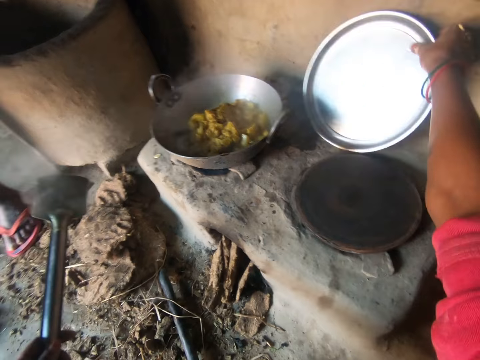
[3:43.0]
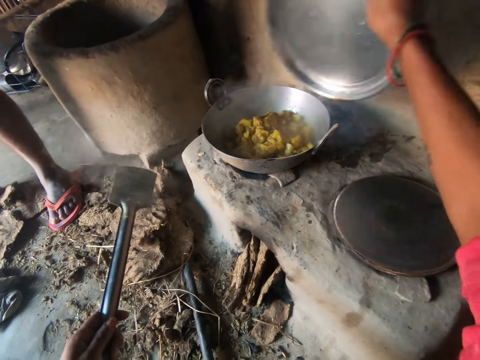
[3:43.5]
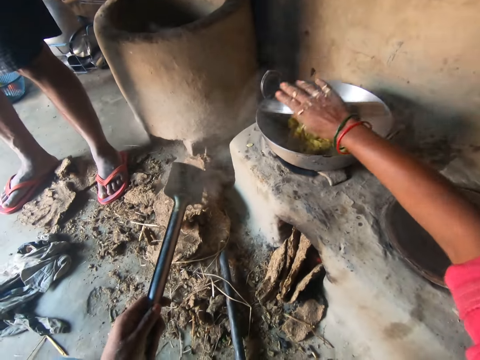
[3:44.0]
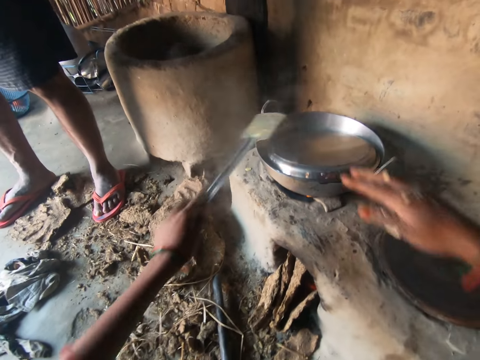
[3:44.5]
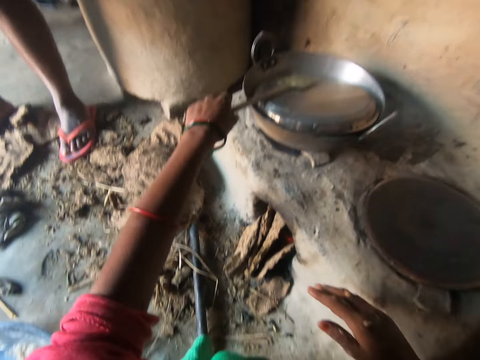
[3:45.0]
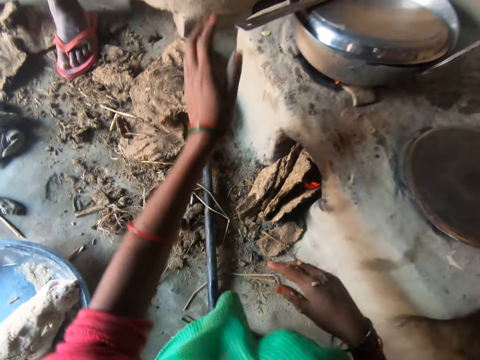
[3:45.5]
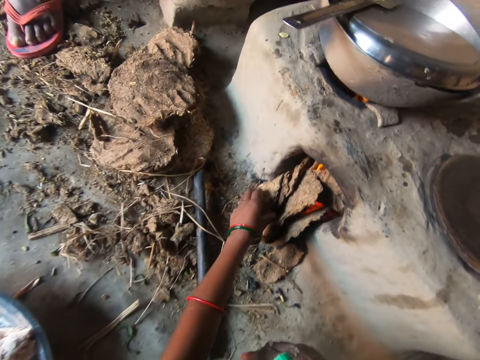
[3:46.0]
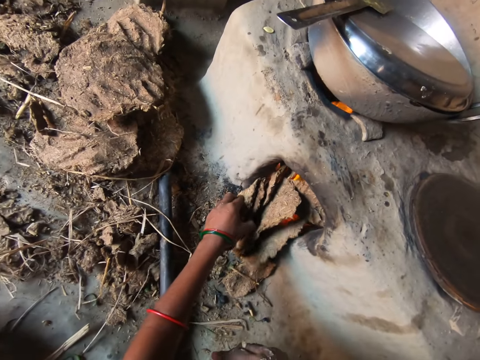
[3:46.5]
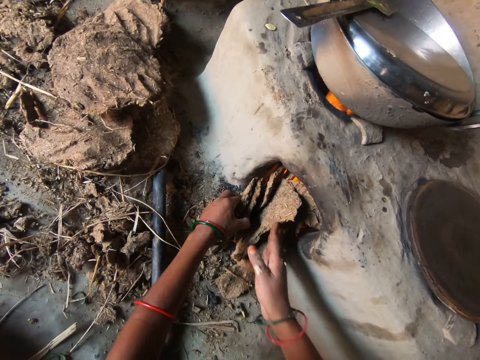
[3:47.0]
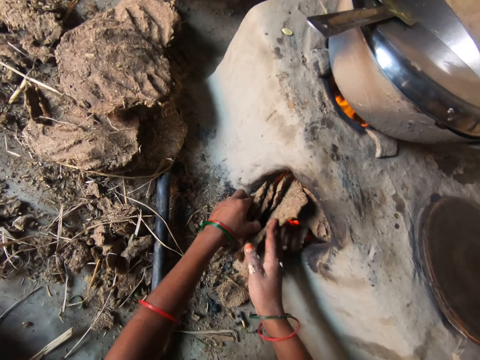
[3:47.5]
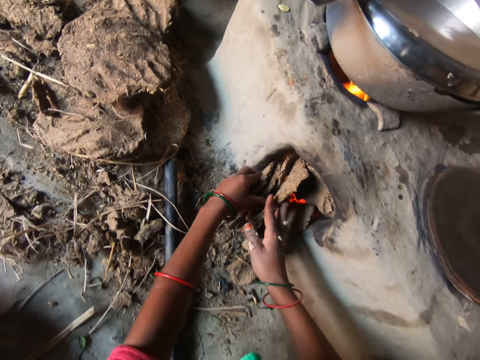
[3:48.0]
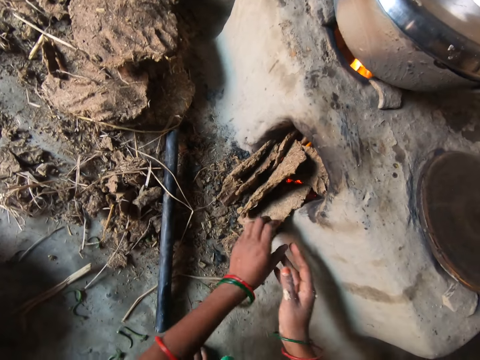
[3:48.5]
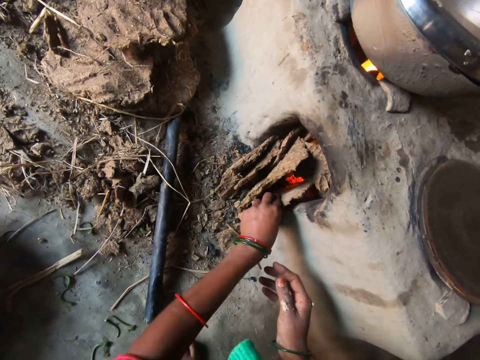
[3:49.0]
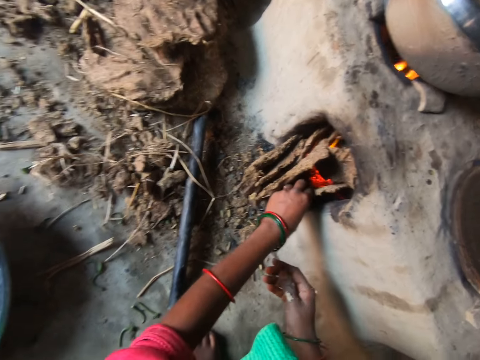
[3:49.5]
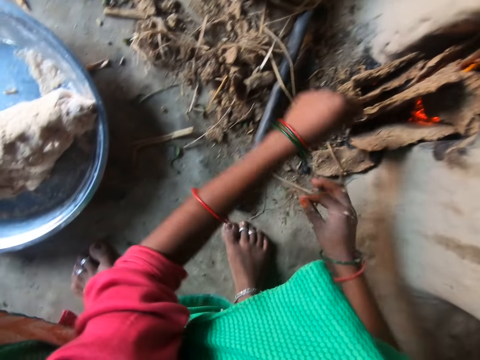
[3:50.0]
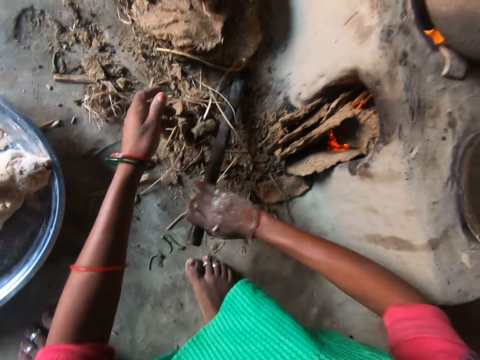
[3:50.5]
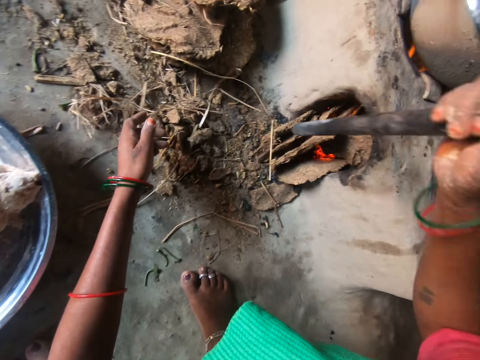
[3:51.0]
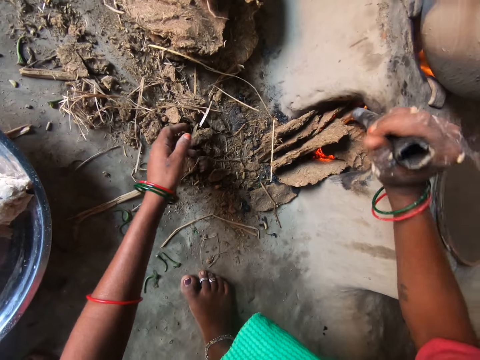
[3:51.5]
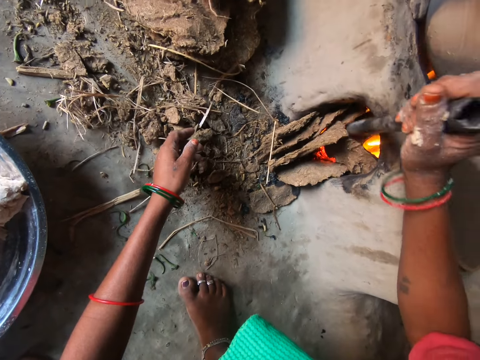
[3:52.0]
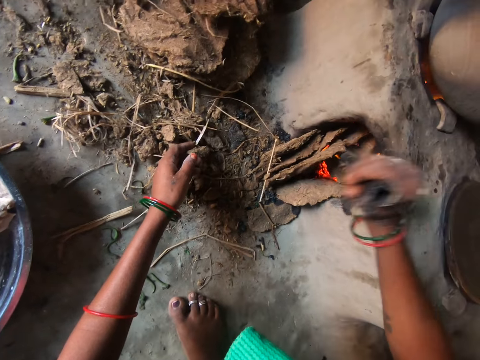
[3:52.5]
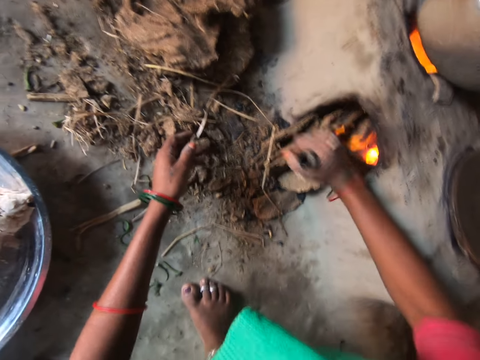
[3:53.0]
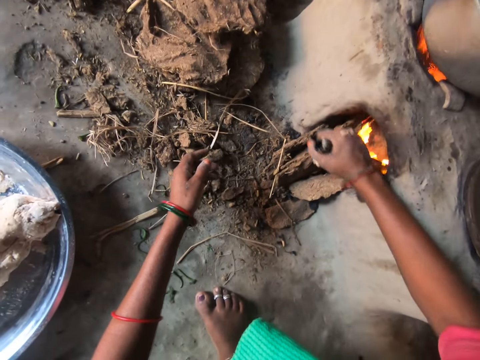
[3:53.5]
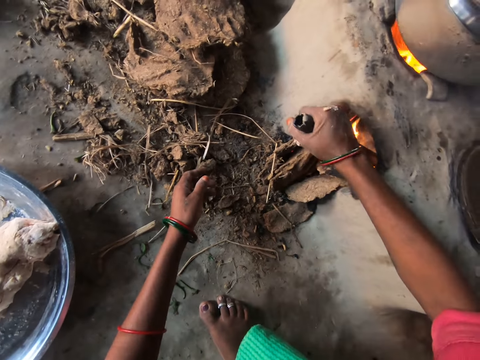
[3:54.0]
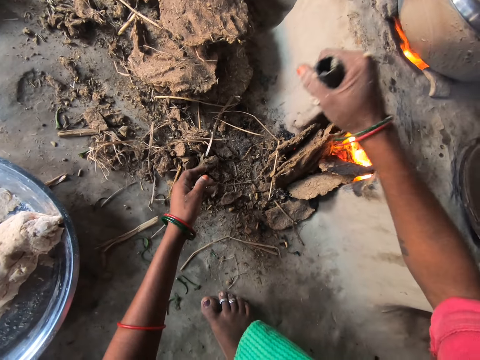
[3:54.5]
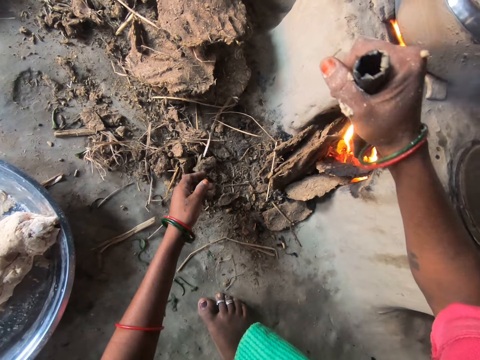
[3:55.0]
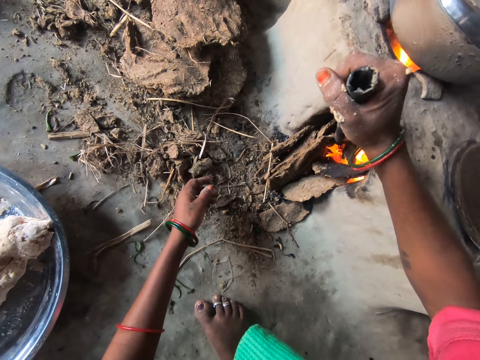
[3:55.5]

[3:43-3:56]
The camera wearer covers the pot with a tray in her right hand. She takes a lid. She drops the spoon on the pot with her left hand. She adjusts the pieces of wood with both hands. She pushes firewood into the fireplace. She picks up a rod from the floor with her right hand. She adjusts the pieces of wood in the stove with the rod in her right hand. She fixes the fireplace.

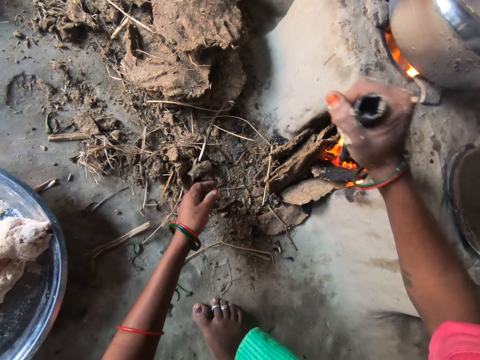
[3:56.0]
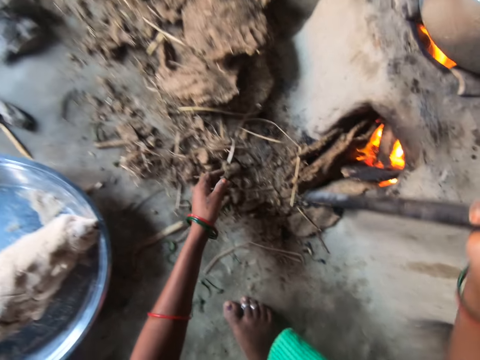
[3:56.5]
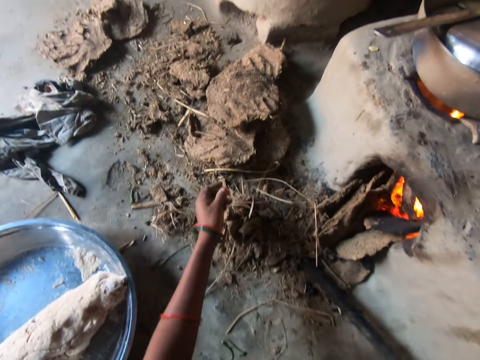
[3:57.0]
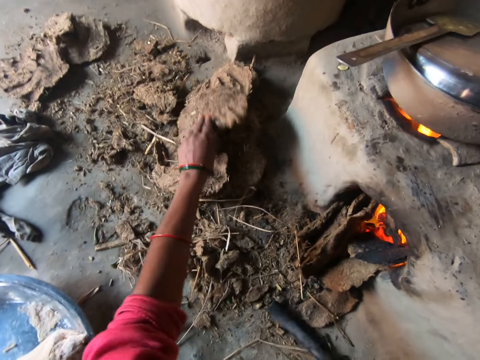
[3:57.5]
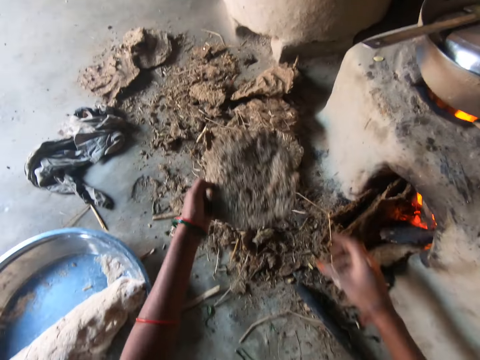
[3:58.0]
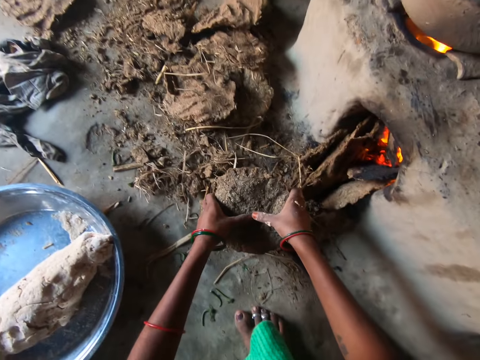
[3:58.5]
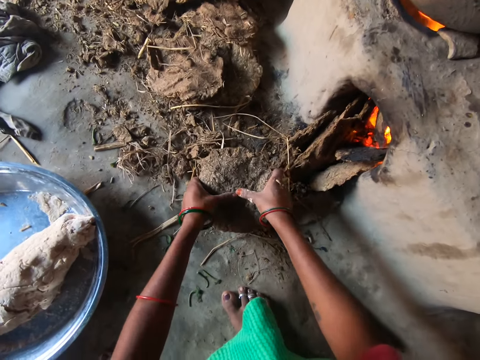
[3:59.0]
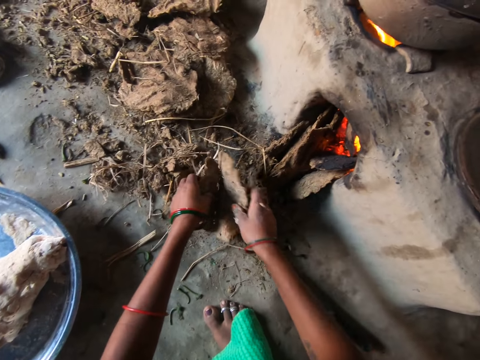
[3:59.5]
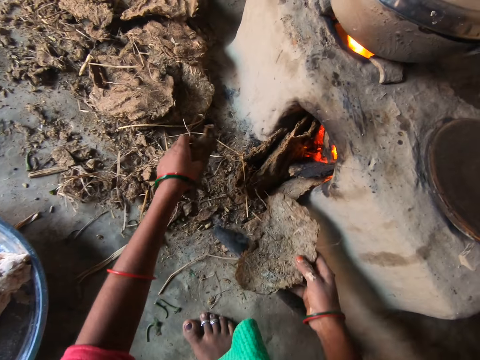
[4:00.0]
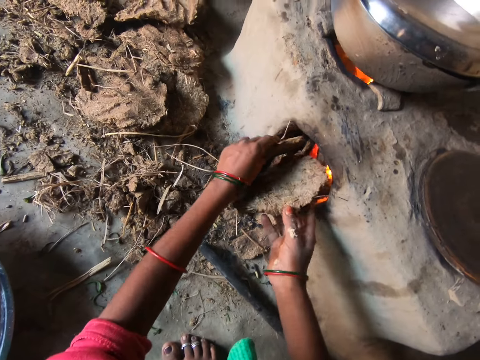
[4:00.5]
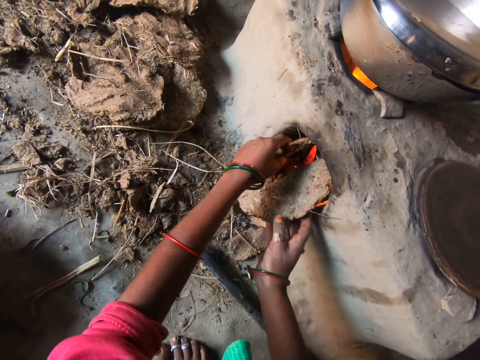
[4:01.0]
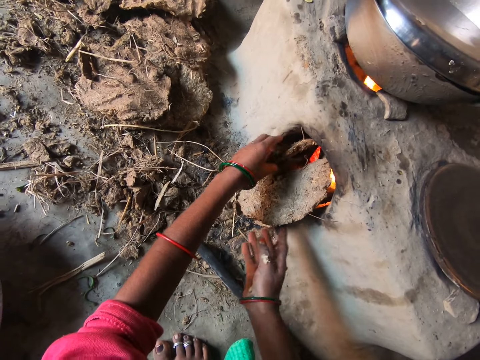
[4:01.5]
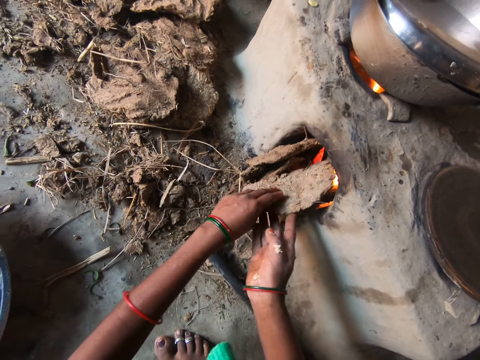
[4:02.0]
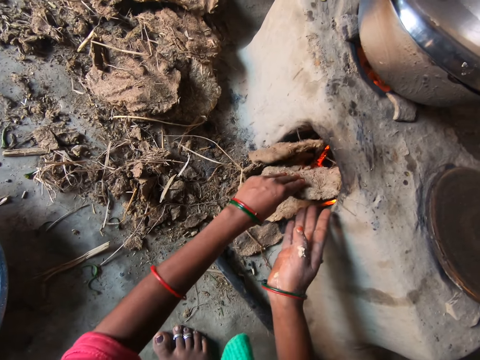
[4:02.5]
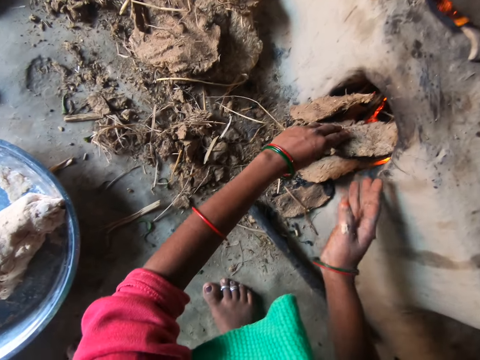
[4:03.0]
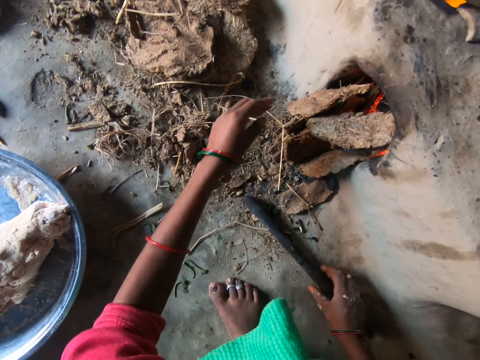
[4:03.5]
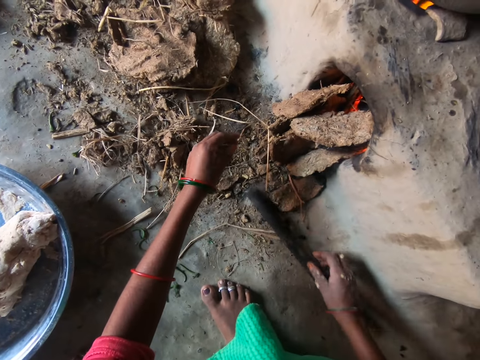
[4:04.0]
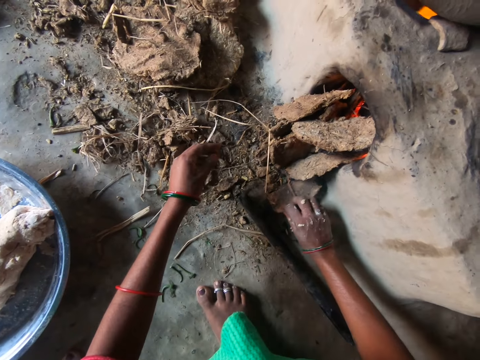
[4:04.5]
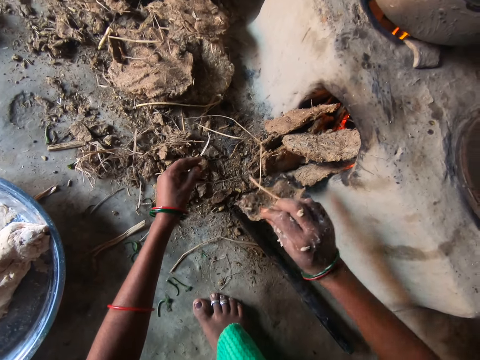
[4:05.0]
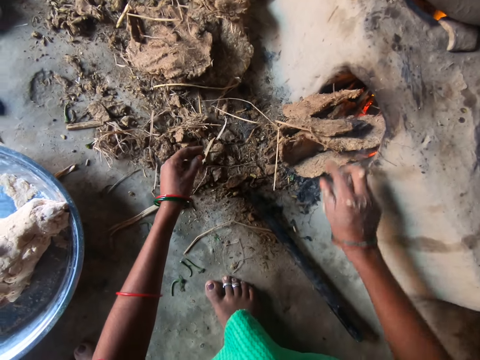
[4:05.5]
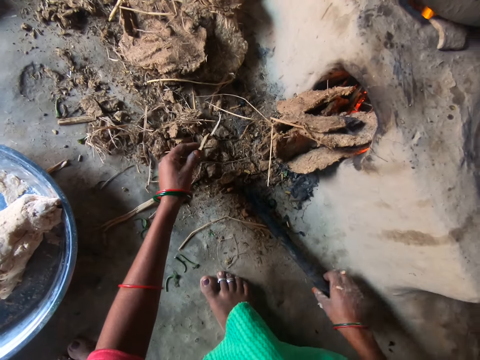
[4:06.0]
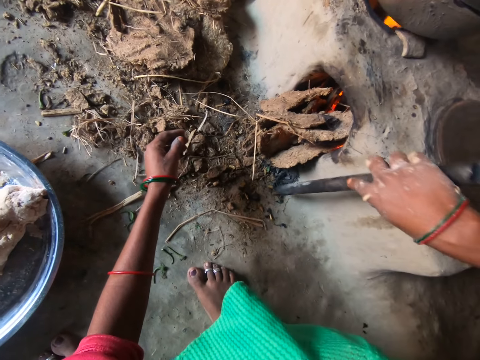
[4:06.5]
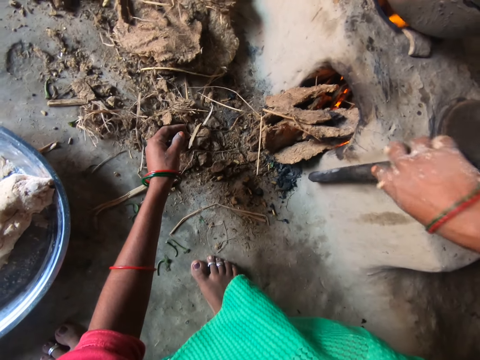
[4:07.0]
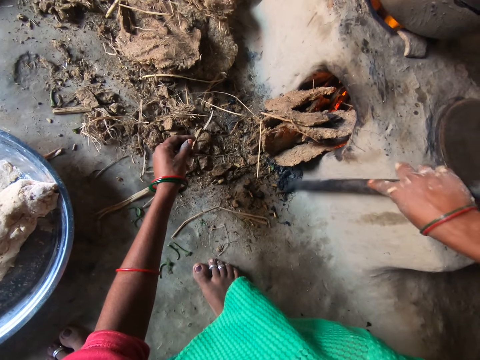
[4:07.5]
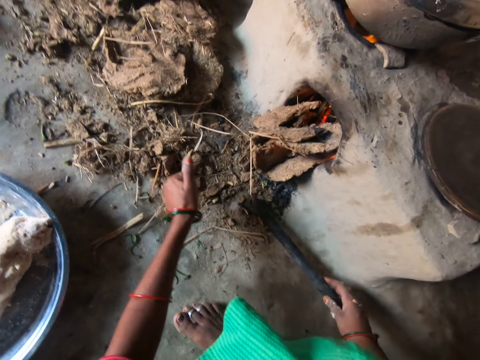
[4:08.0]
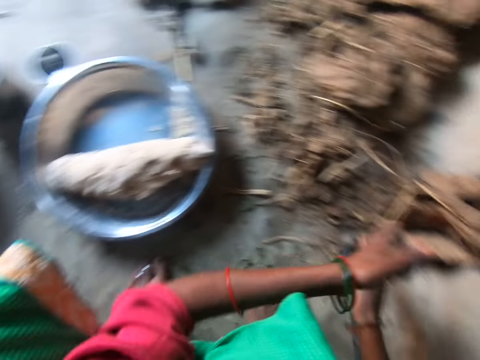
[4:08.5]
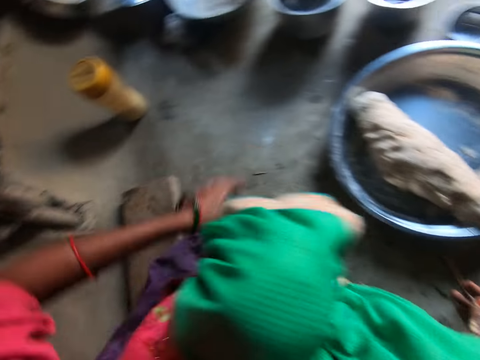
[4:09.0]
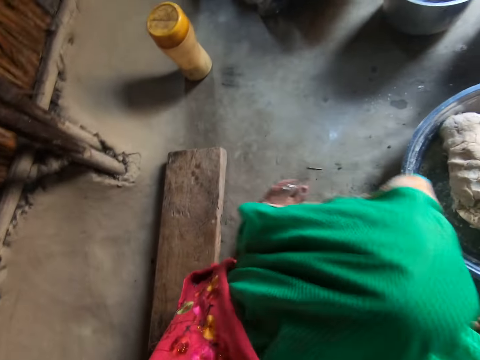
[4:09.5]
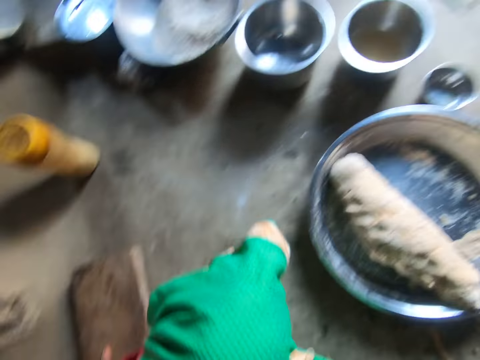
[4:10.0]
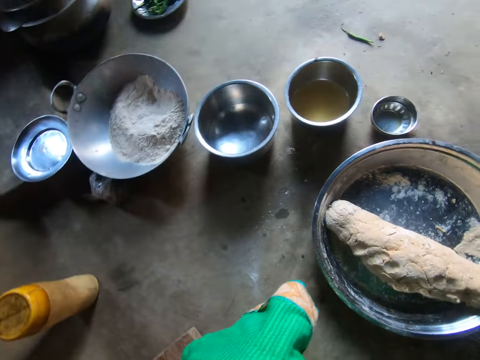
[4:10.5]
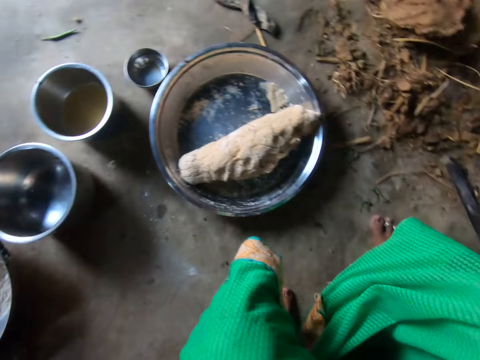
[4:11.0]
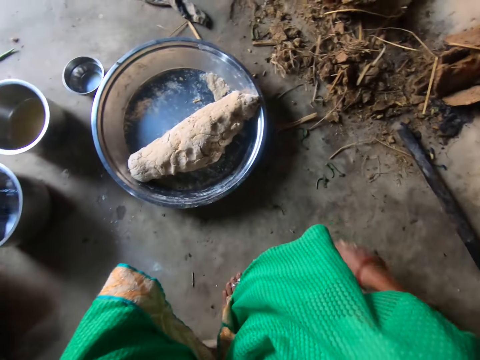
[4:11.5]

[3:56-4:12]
The camera wearer picks up a piece of wood from the floor with her left hand. She breaks the piece of wood into two. She puts the pieces of wood inside the stove. She knocks the metal on a stone. She looks around.
